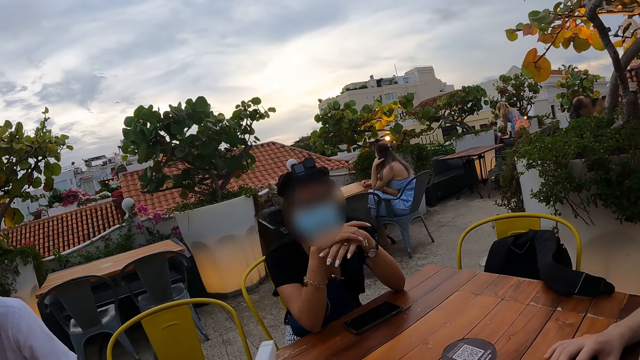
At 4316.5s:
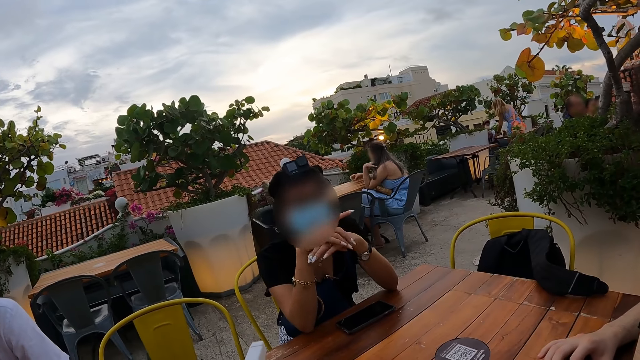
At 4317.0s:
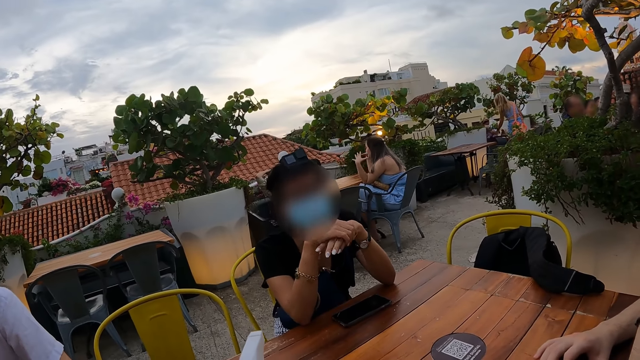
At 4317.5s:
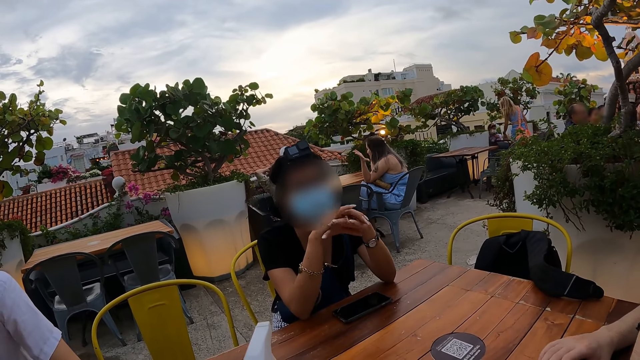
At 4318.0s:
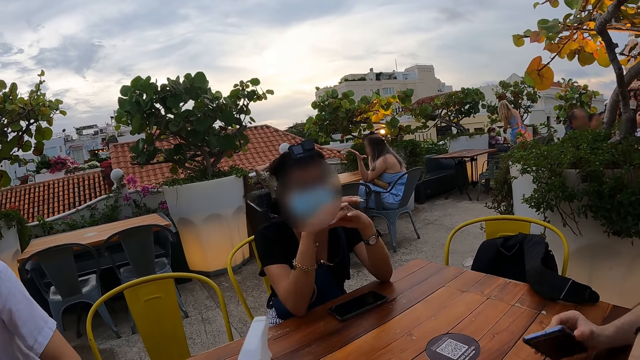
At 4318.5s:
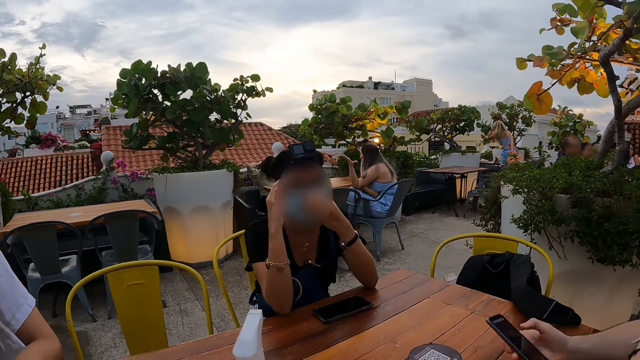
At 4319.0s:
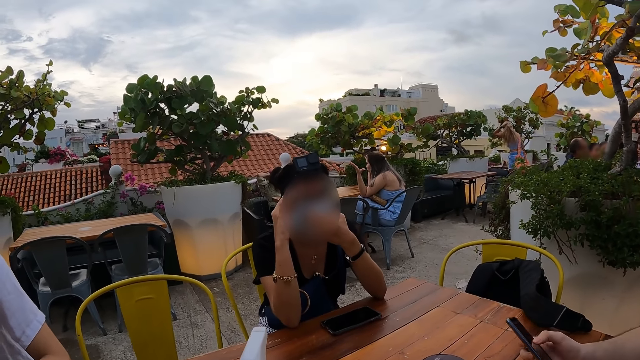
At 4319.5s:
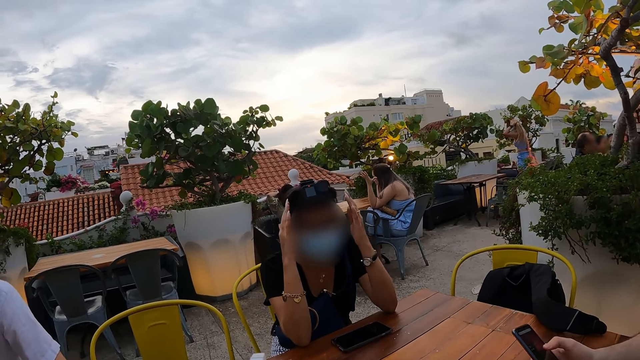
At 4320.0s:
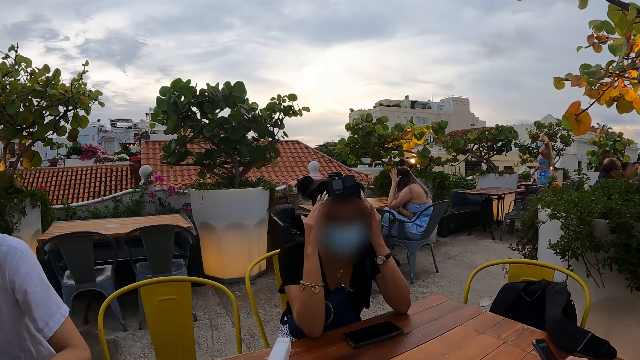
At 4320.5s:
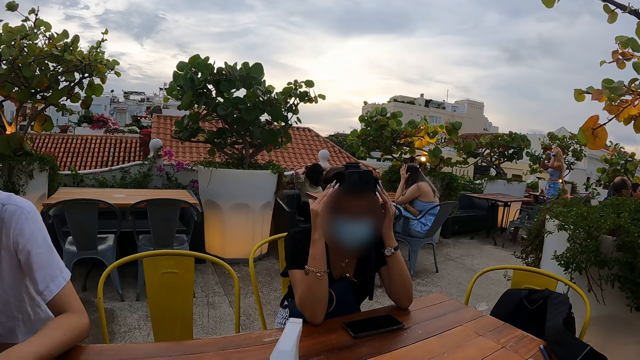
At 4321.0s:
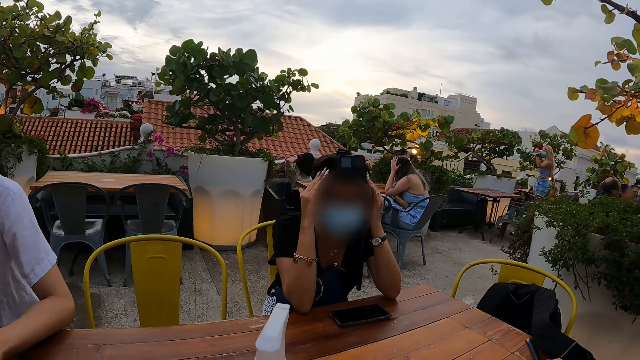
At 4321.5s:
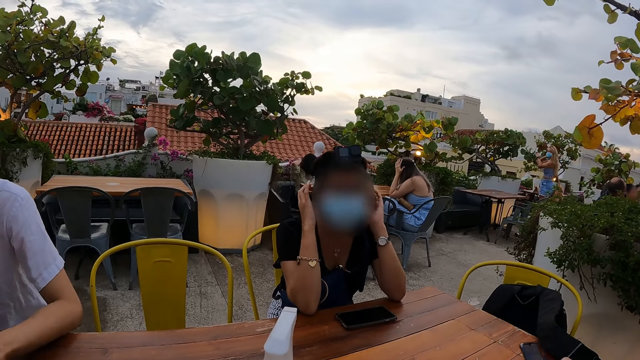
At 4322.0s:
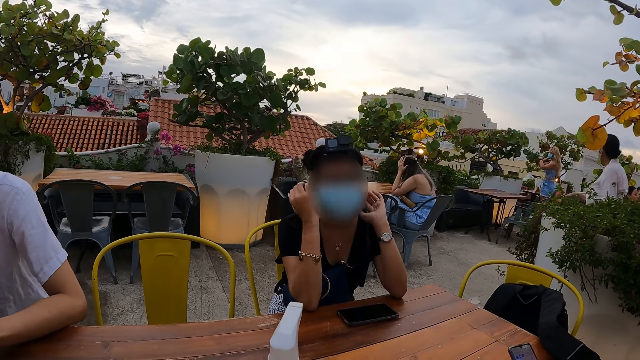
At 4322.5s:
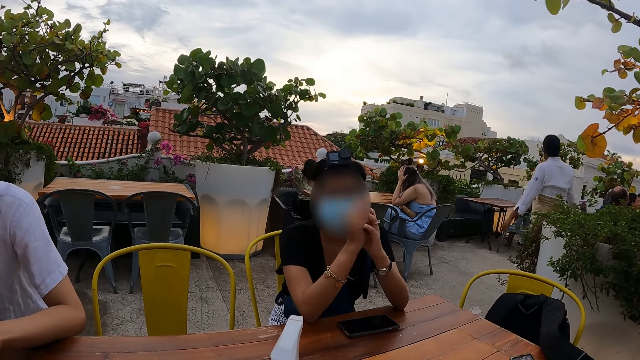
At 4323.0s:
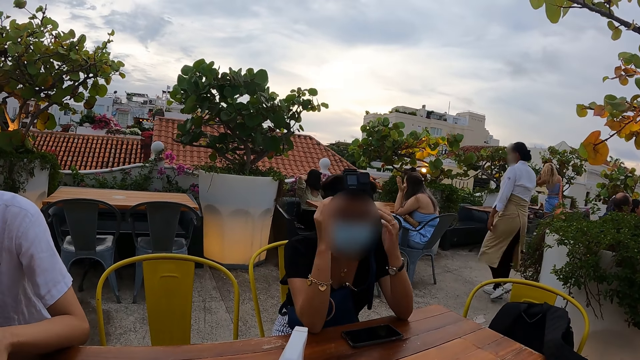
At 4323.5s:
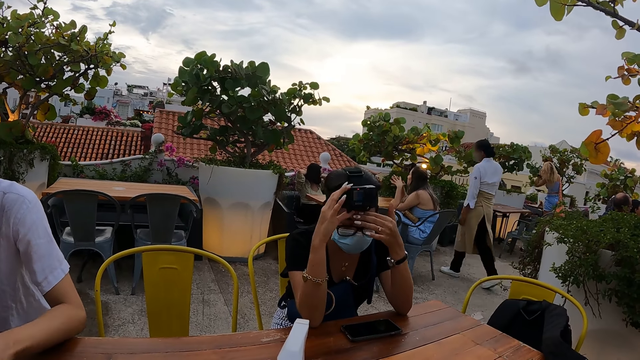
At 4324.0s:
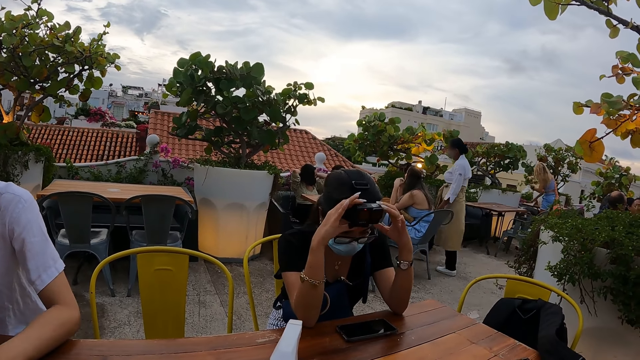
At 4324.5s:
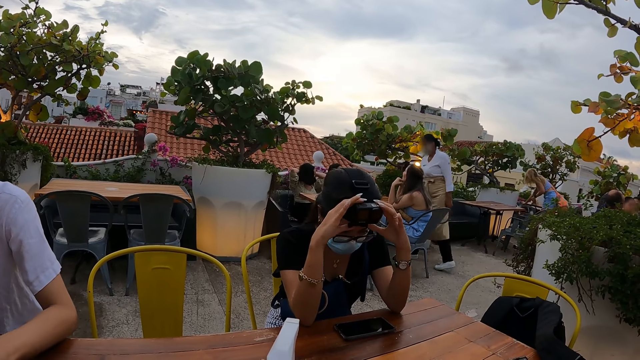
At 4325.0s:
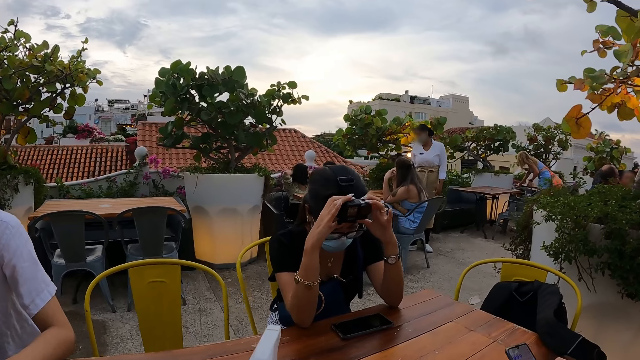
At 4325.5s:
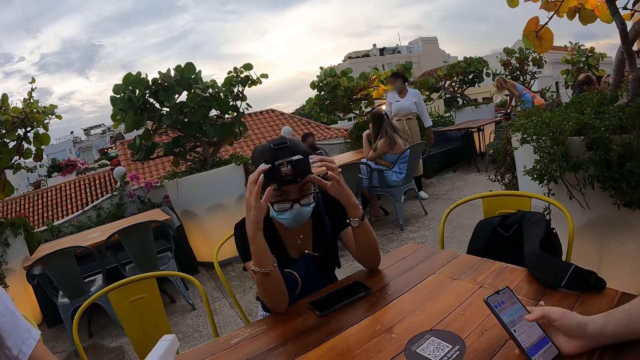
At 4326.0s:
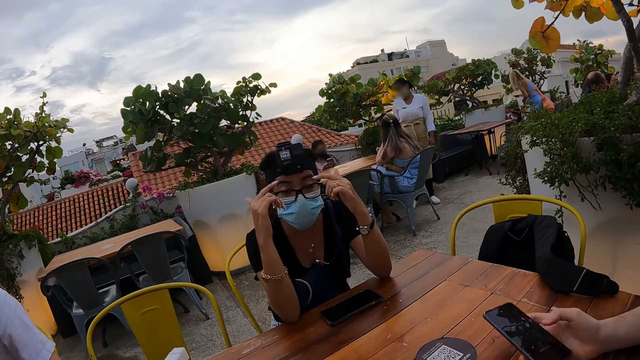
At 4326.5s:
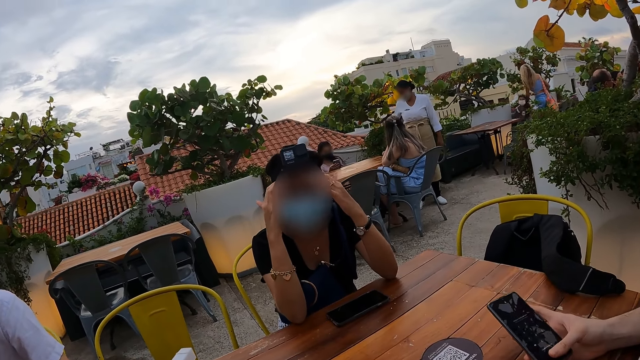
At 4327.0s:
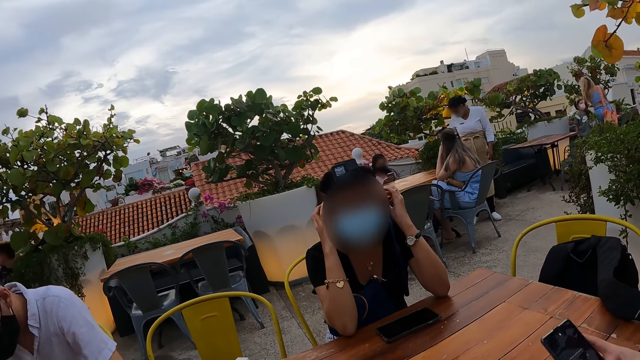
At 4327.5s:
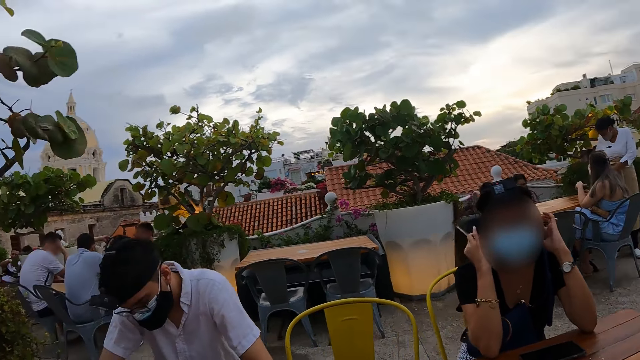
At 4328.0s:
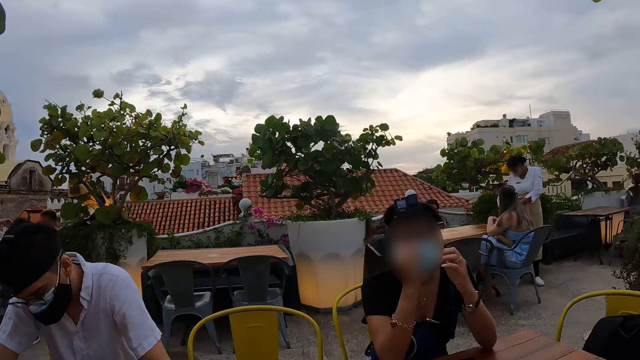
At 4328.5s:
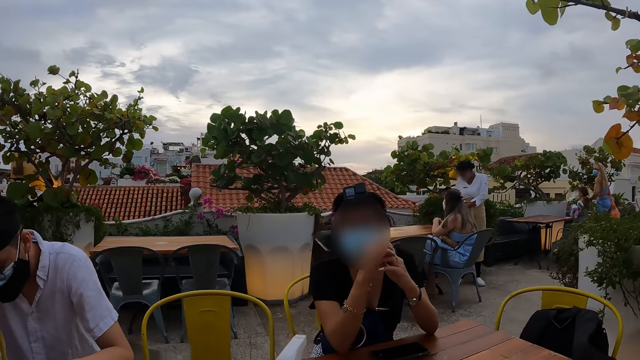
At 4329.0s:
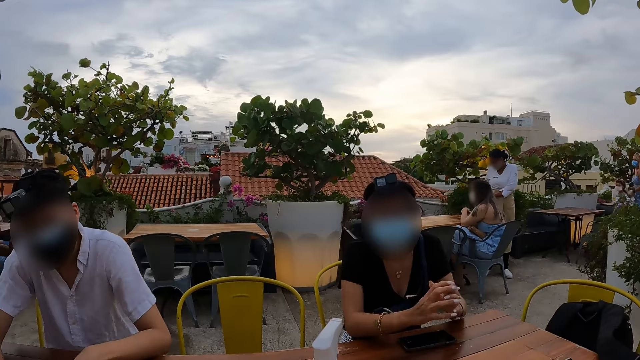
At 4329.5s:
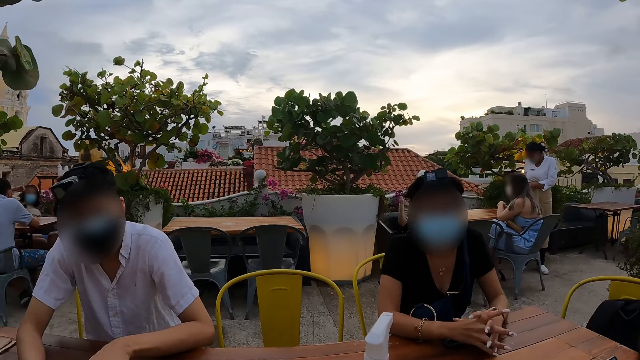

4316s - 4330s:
A woman interacts with the camera wearer. A person picks up the phone from the table and operates the phone in her hands. The woman adjusts the camera on her head with both hands and interacts with the camera wearer. The camera wearer adjusts the camera.

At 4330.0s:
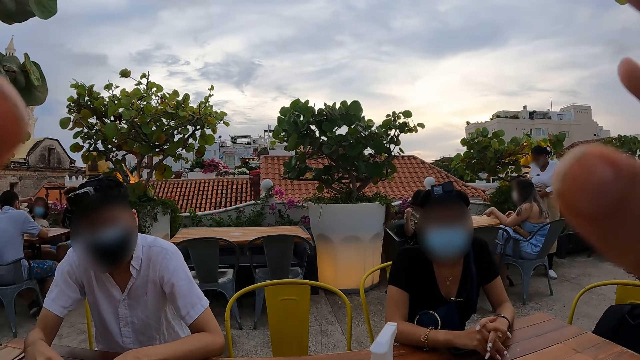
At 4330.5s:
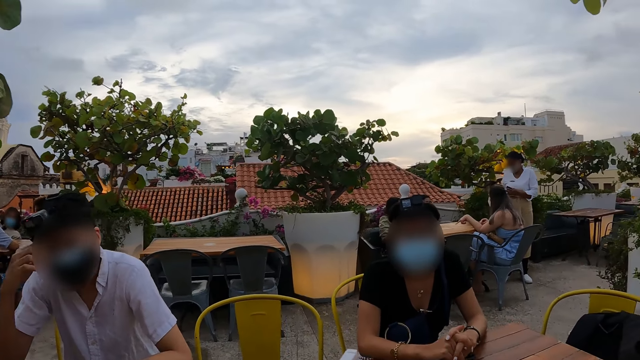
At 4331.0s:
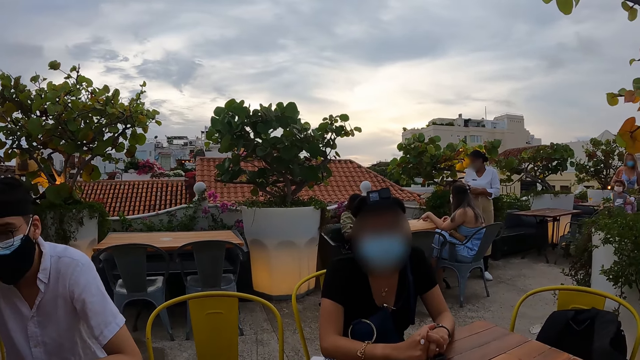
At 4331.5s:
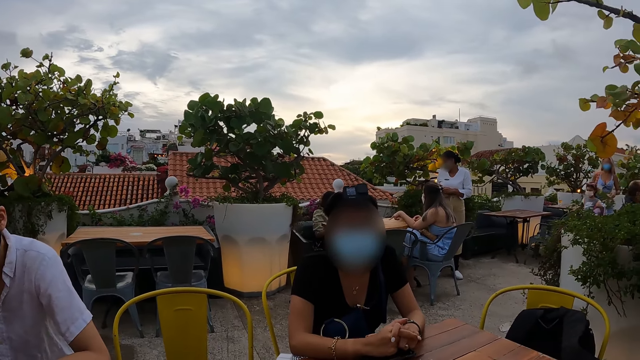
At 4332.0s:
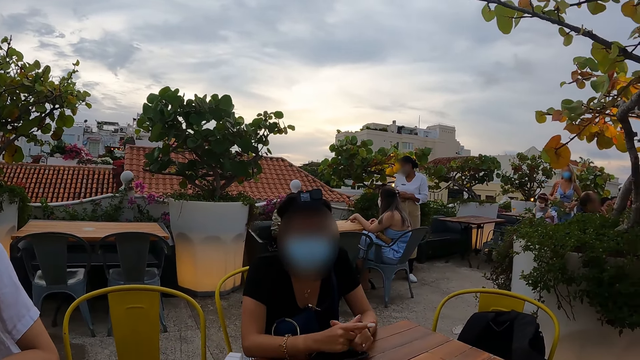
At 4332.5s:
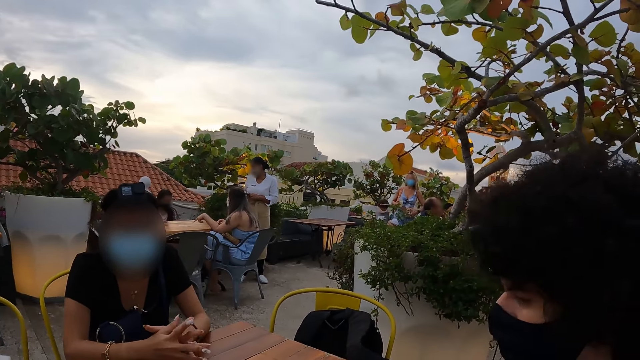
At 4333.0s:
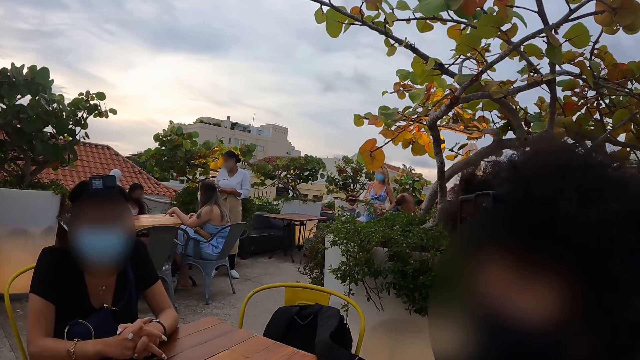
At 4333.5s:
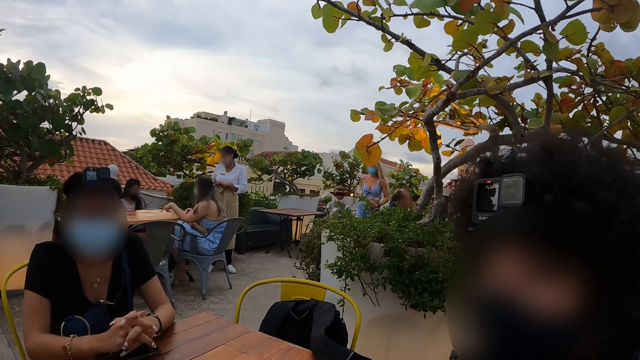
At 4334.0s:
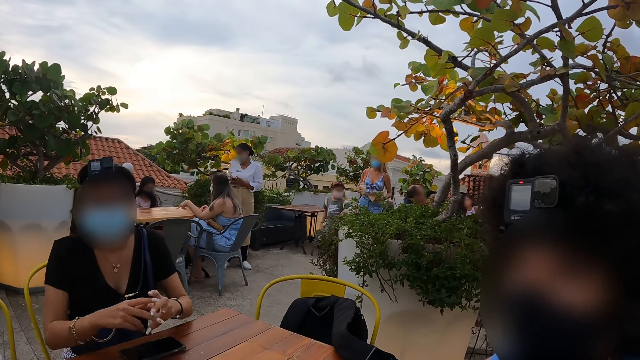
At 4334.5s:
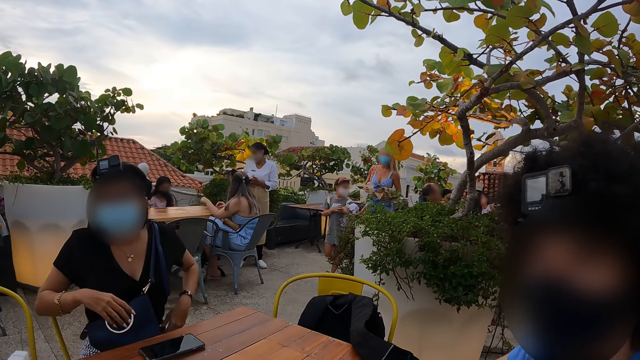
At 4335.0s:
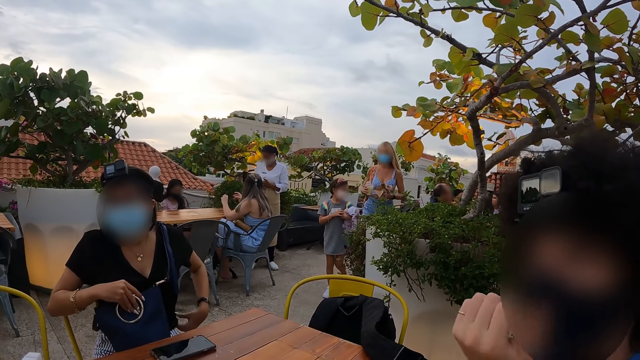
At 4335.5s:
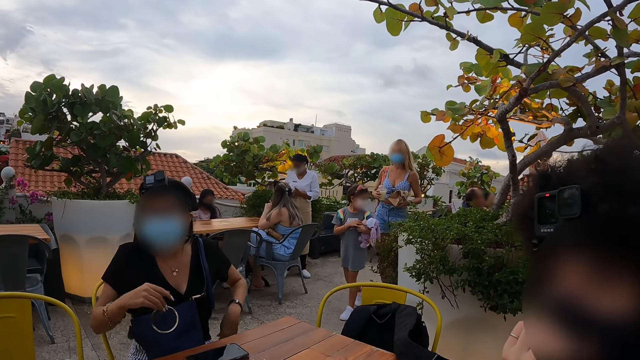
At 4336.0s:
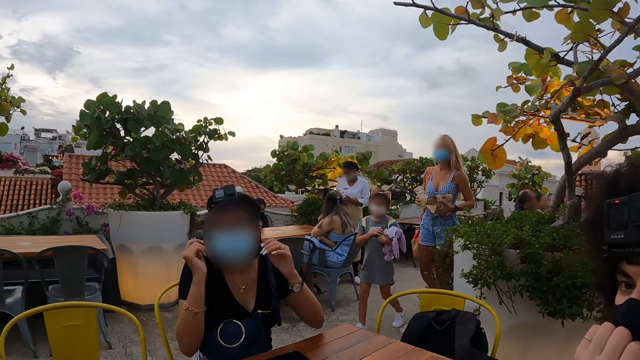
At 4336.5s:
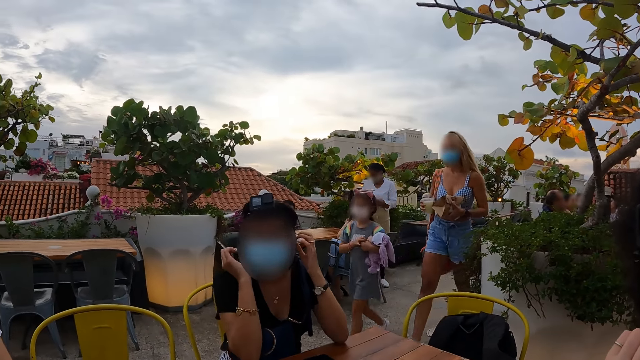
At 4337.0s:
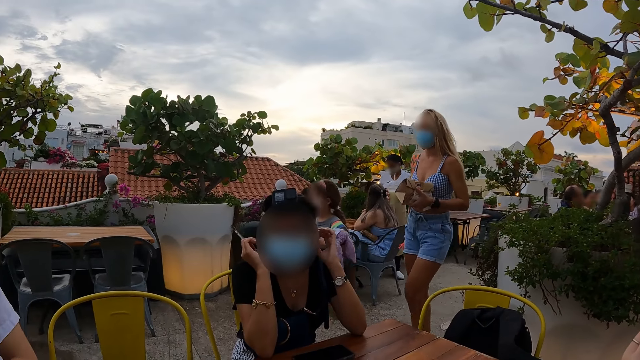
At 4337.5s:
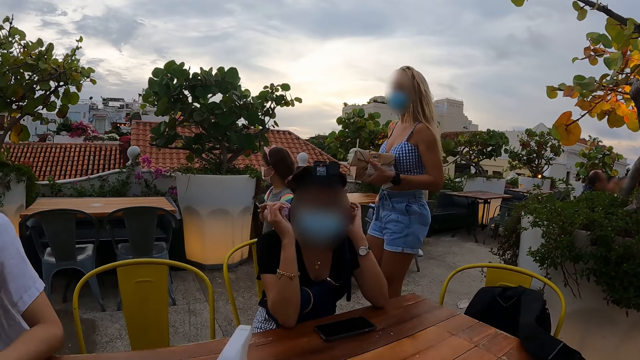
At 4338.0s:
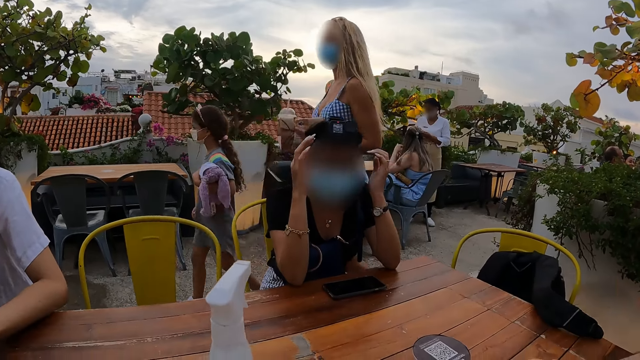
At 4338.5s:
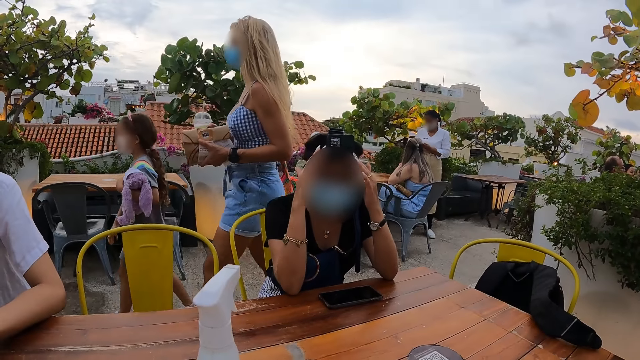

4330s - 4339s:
The camera wearer moves both hands. They stare at a person and another person. A man interacts with the camera wearer. A woman adjusts the bag with both hands.
